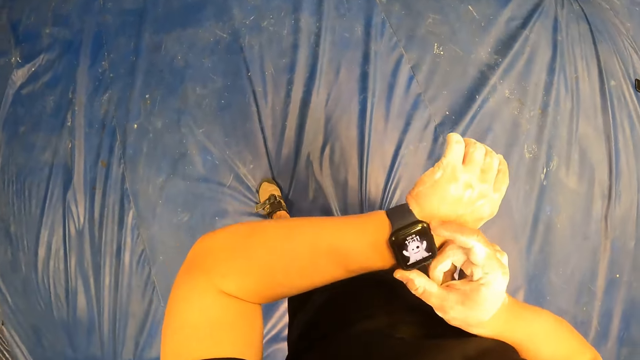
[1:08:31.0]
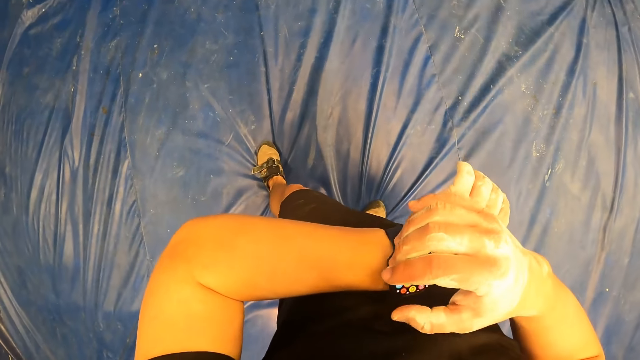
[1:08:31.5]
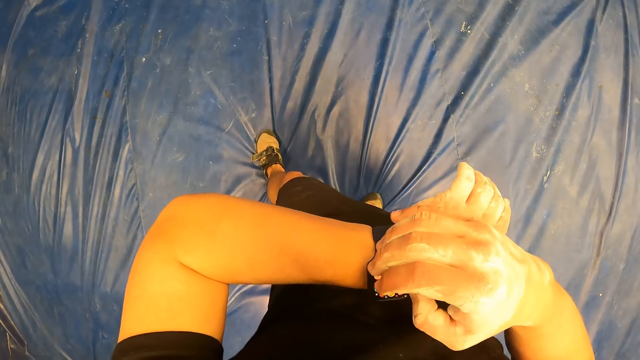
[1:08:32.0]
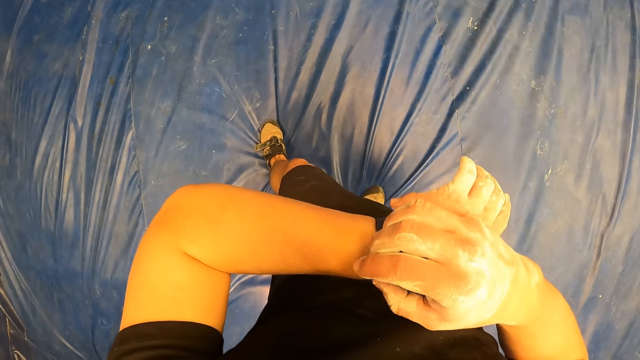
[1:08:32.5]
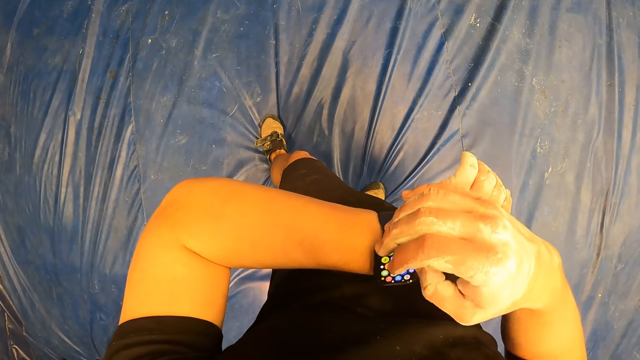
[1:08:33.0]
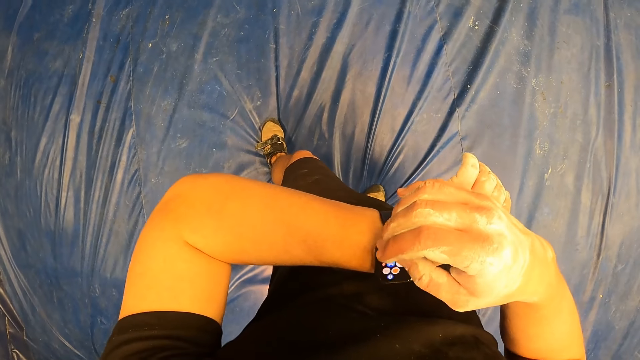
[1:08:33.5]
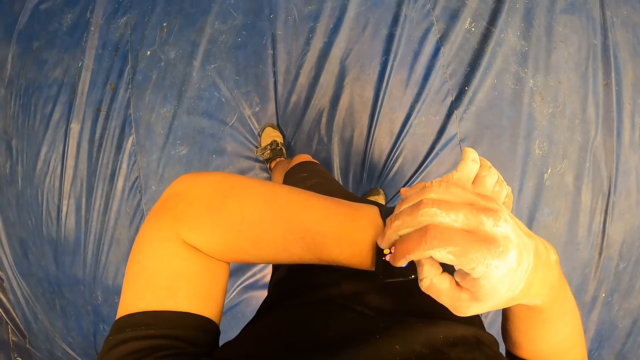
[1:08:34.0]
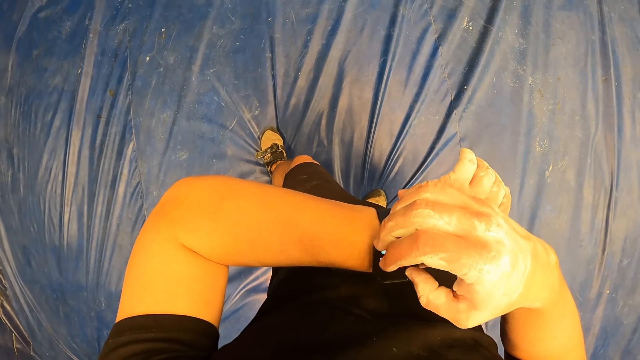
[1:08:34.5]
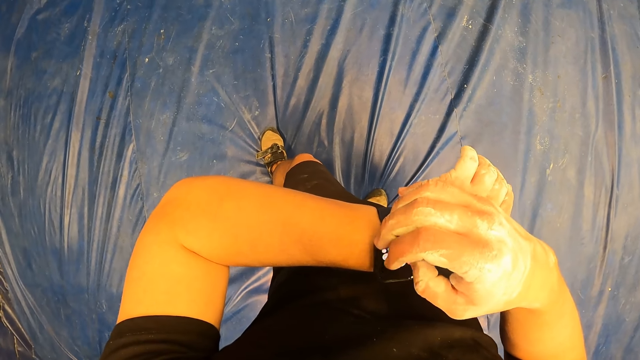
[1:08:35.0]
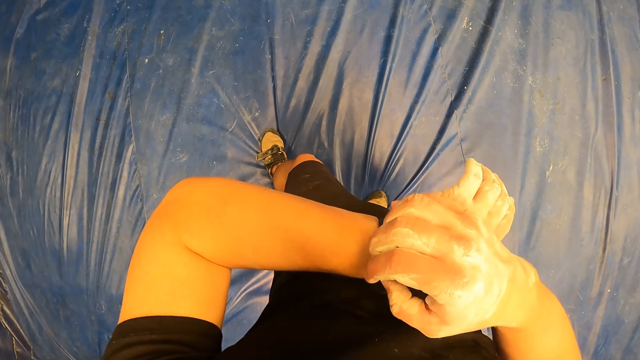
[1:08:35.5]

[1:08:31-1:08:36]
The camera wearer operates a smartwatch on his left wrist with his right hand.

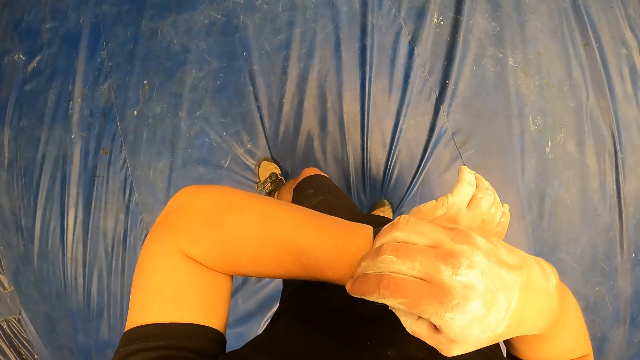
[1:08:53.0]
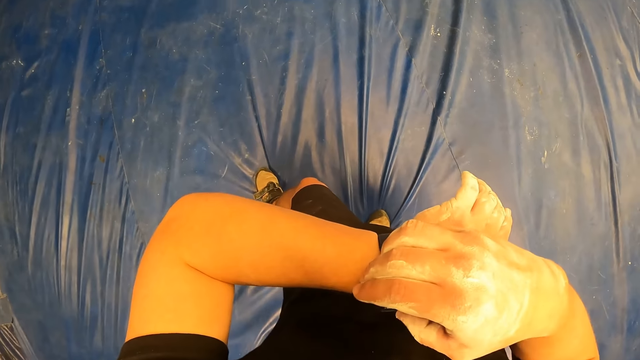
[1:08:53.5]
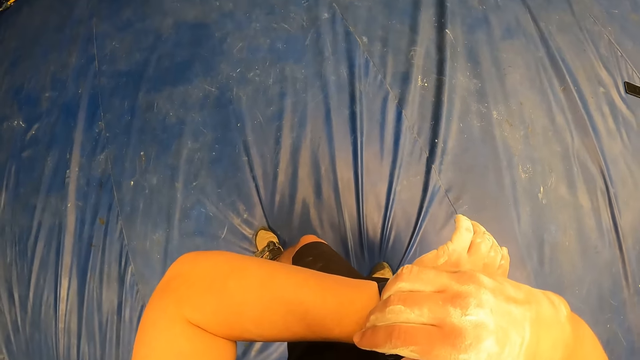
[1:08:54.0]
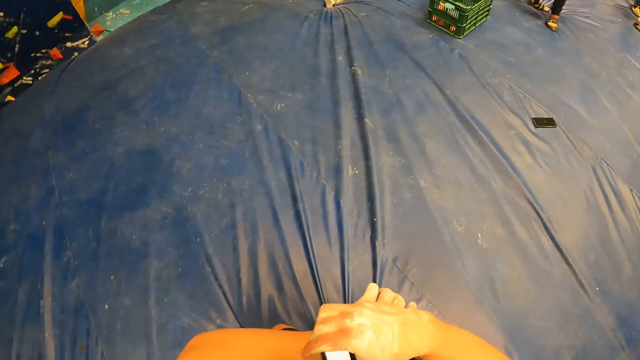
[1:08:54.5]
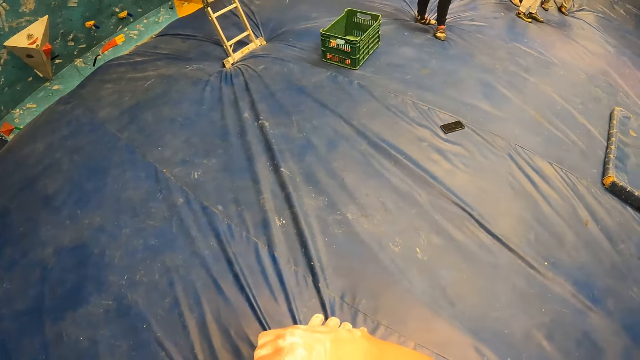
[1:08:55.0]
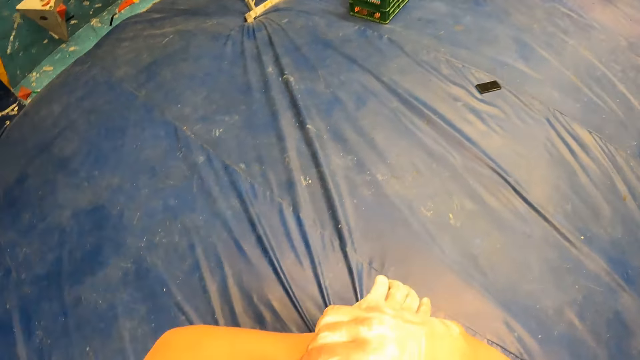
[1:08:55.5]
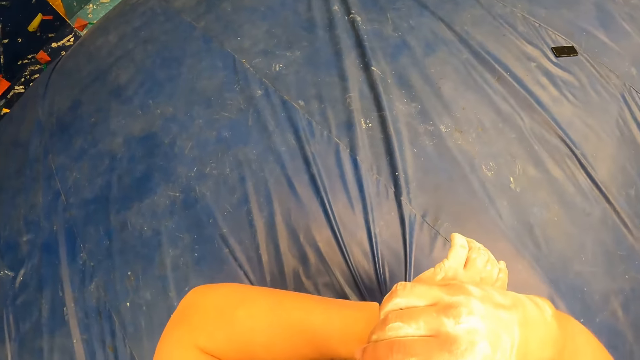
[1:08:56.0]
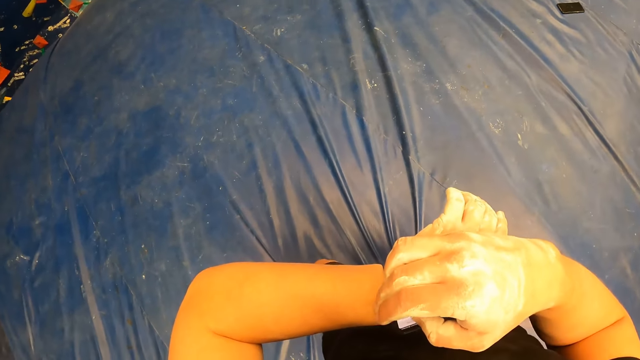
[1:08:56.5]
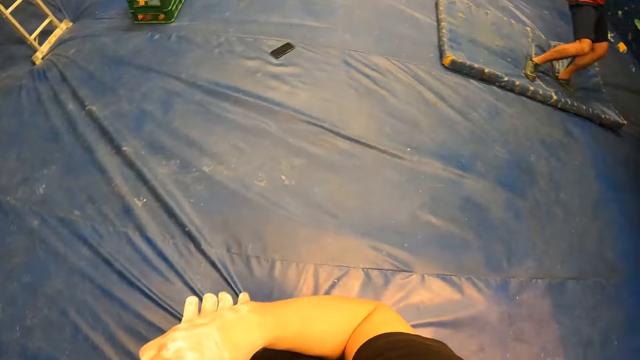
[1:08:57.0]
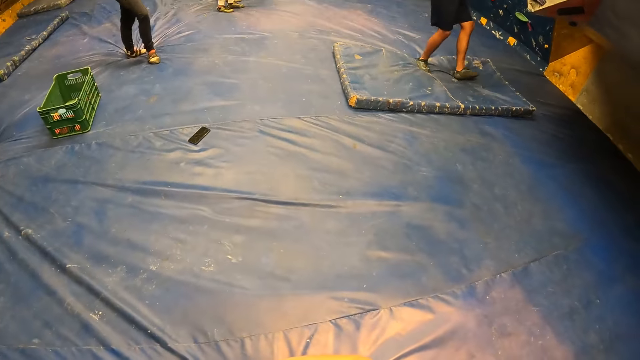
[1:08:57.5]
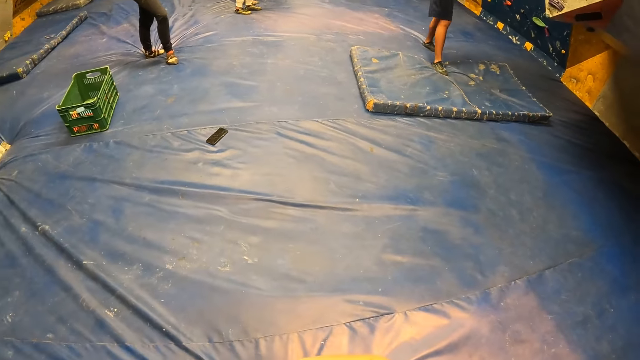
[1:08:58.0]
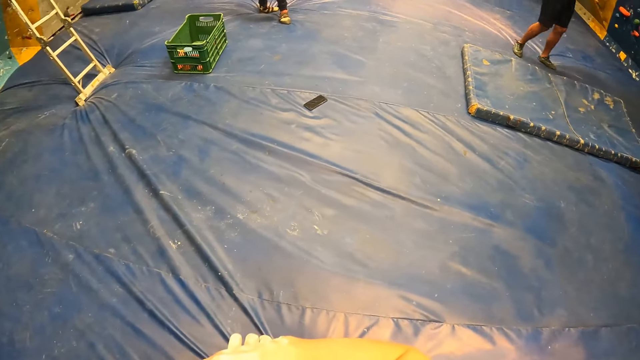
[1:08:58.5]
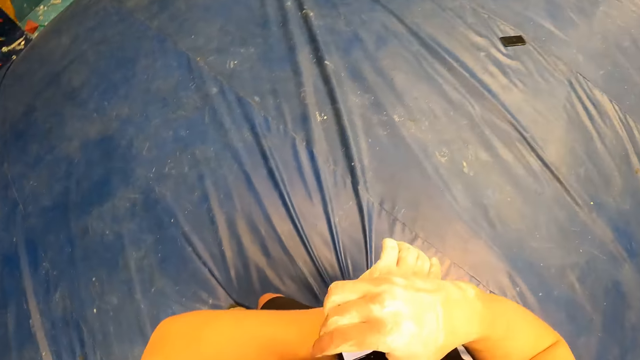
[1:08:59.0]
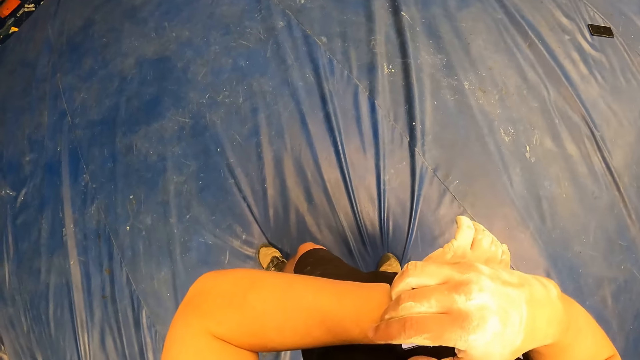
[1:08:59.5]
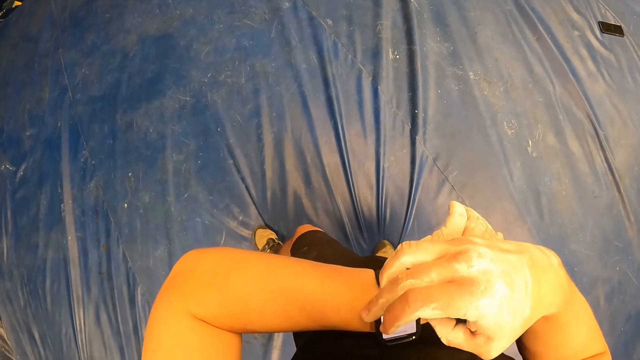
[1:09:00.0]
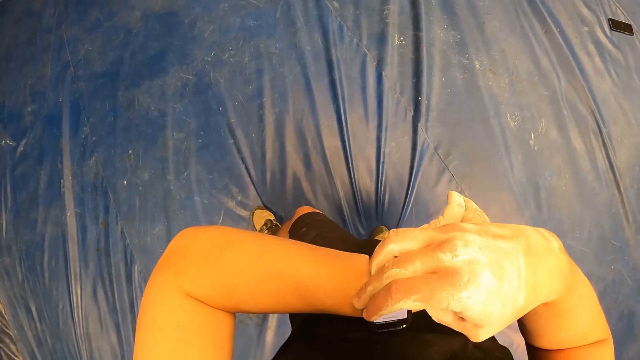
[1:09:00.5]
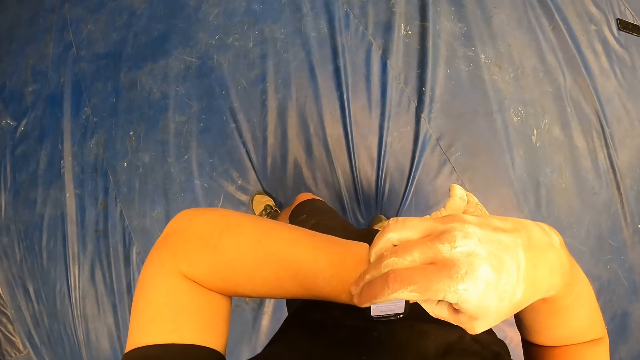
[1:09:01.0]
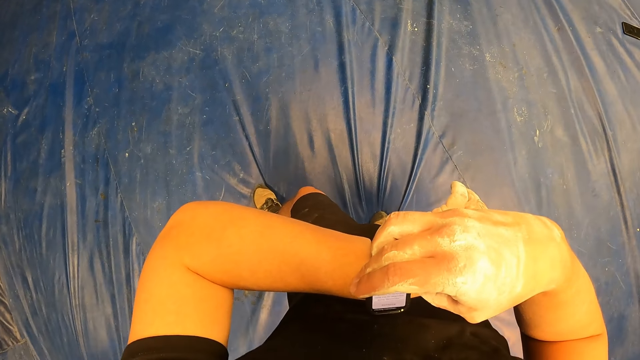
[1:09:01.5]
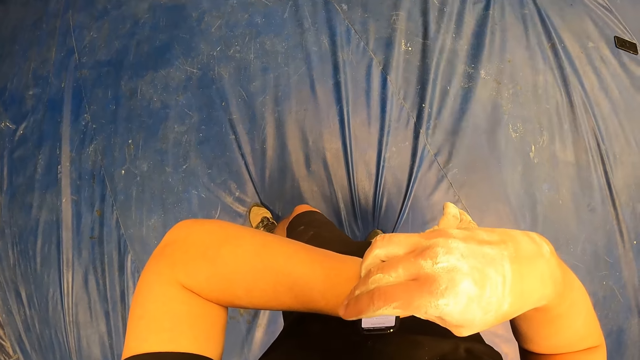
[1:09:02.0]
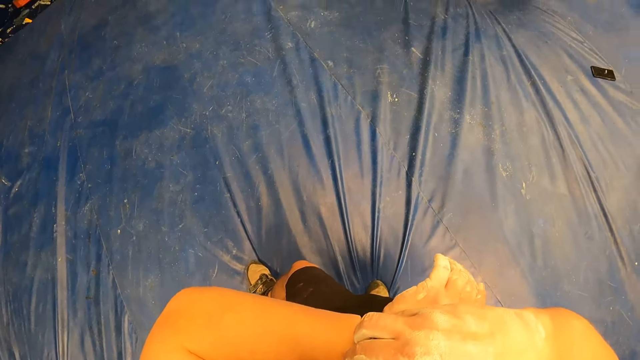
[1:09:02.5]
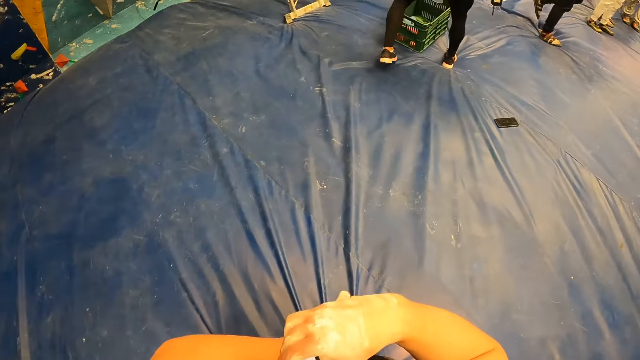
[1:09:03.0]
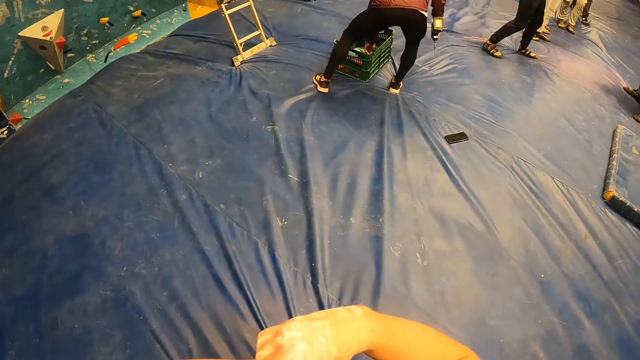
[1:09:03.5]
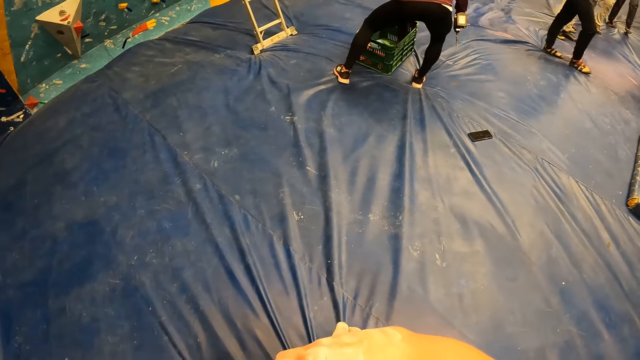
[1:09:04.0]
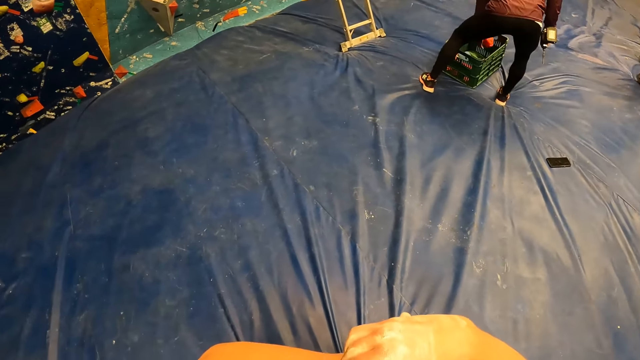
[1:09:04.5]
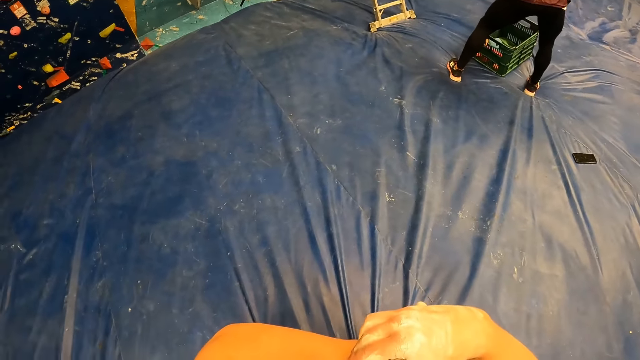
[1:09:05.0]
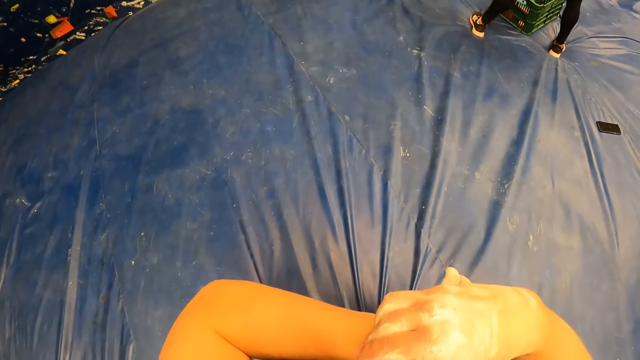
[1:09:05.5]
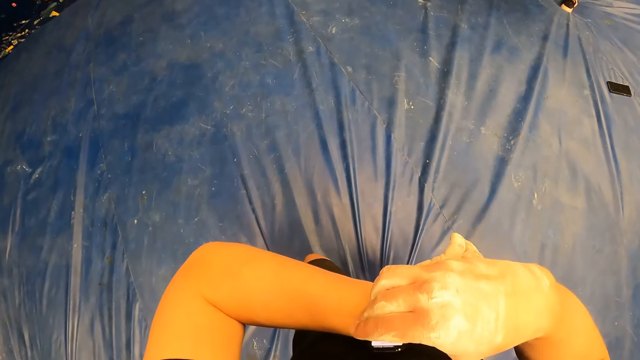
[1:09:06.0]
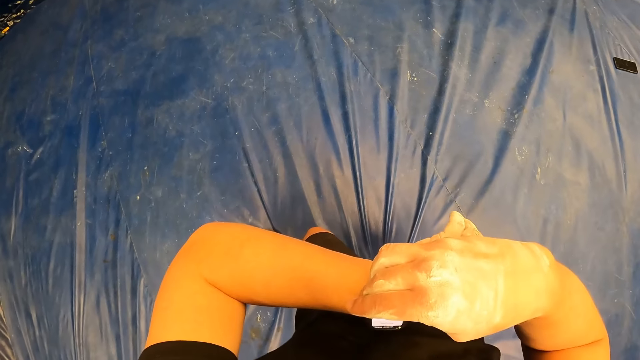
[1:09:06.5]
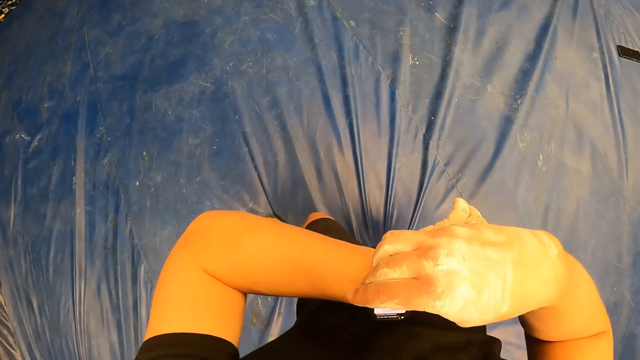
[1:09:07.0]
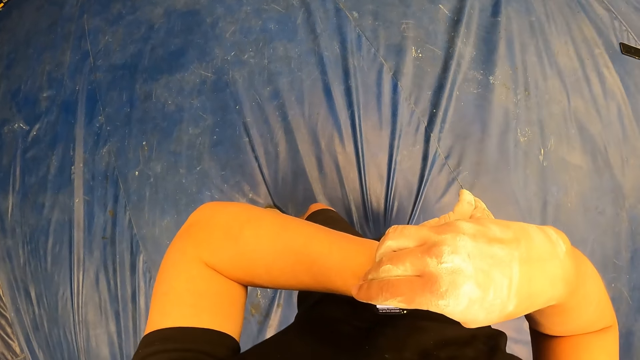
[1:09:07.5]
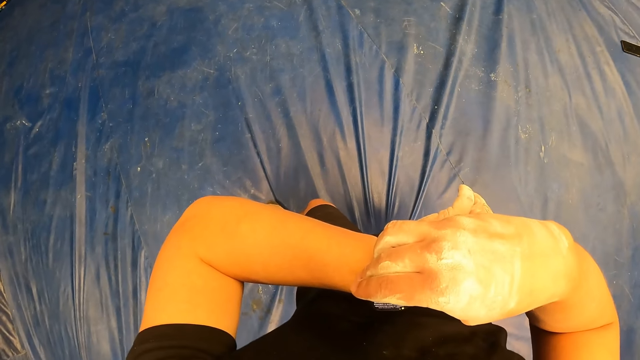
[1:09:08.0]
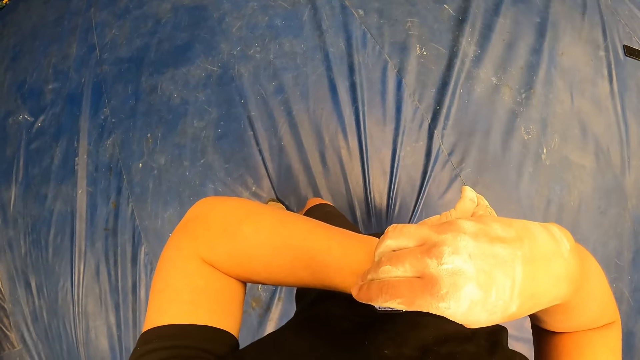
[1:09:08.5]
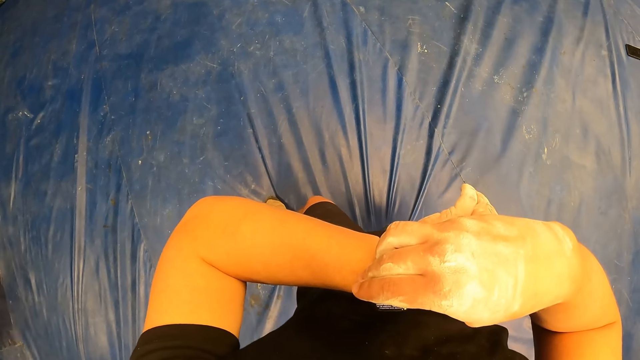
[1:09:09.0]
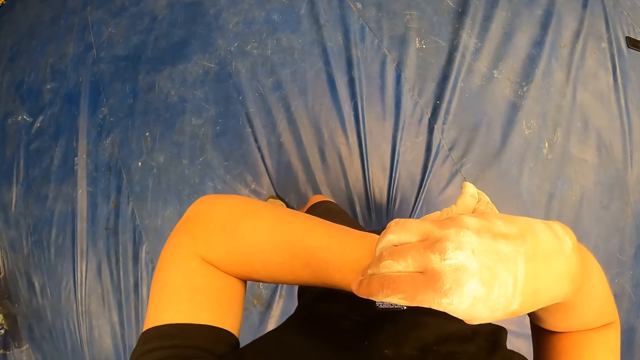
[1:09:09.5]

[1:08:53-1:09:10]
The camera wearer looks around the hall. They look at the watch. They look at a person. They look at the watch.
